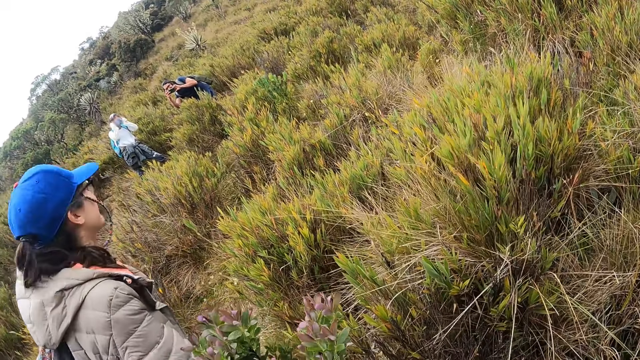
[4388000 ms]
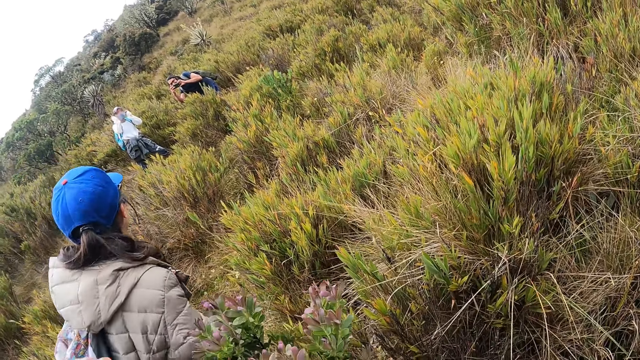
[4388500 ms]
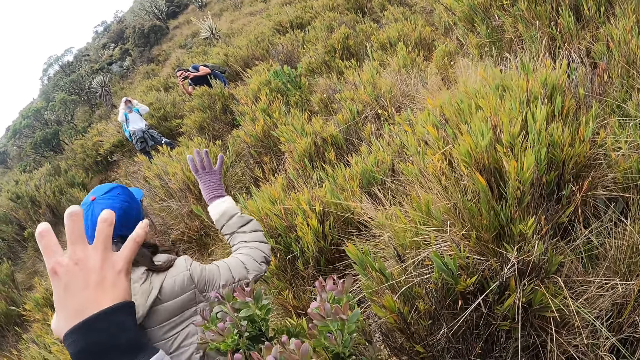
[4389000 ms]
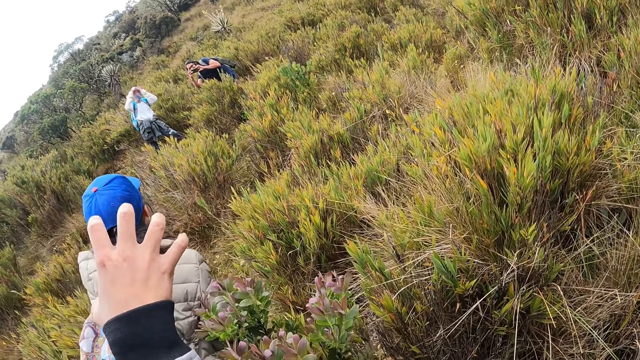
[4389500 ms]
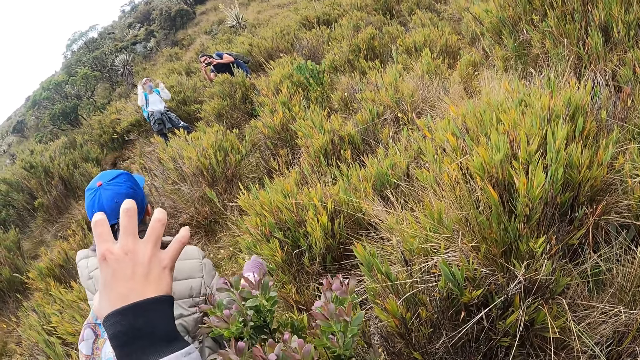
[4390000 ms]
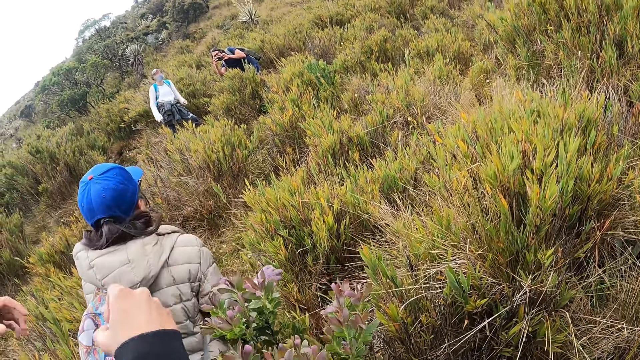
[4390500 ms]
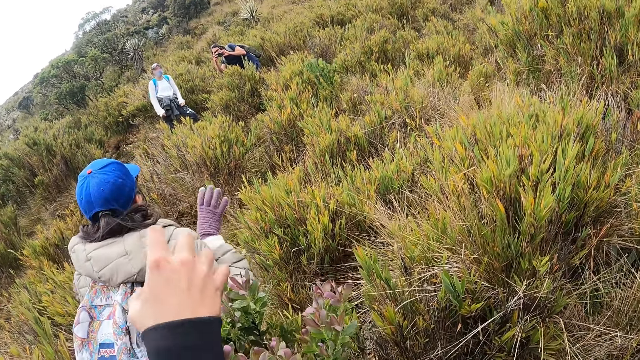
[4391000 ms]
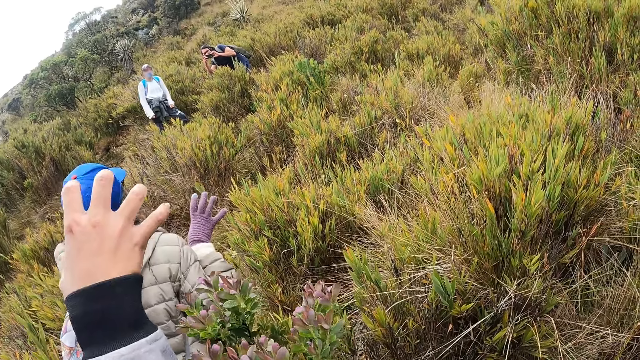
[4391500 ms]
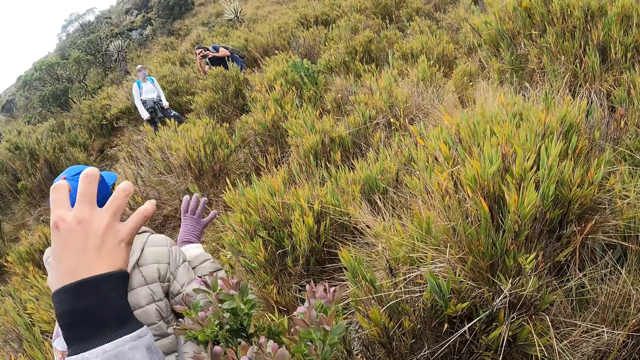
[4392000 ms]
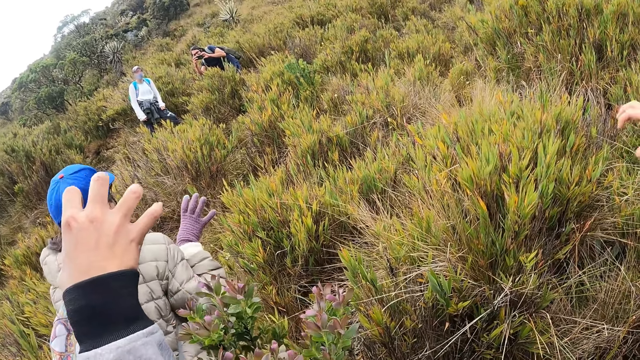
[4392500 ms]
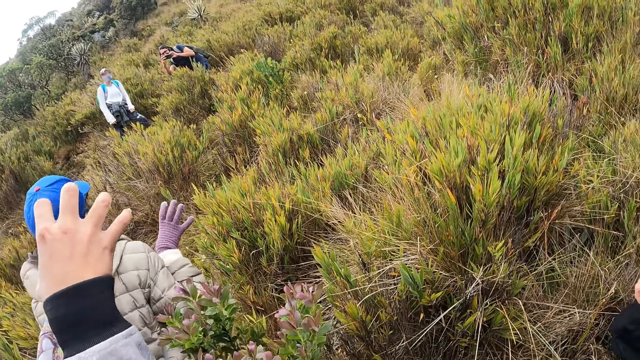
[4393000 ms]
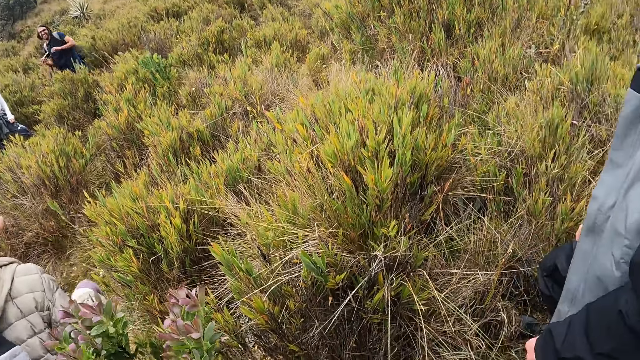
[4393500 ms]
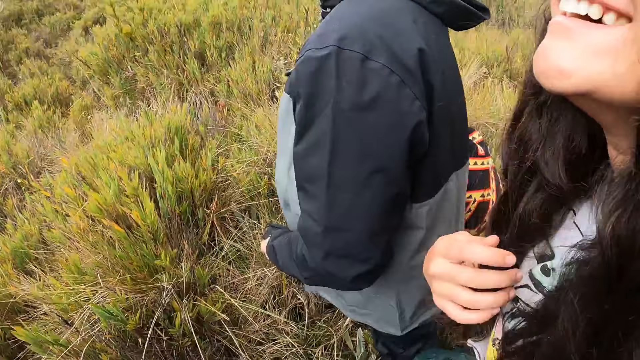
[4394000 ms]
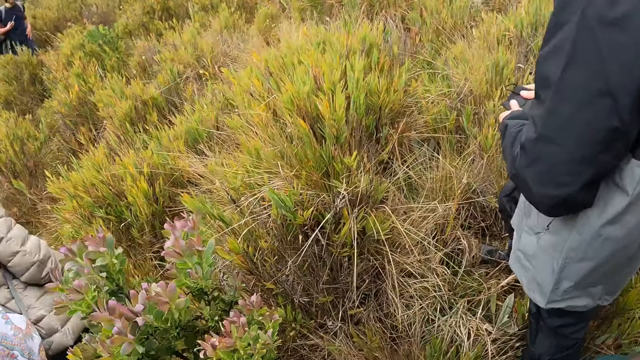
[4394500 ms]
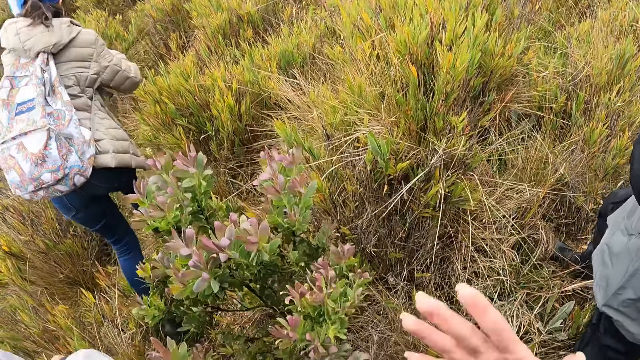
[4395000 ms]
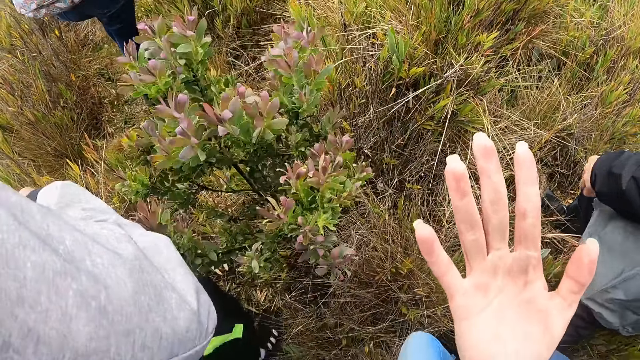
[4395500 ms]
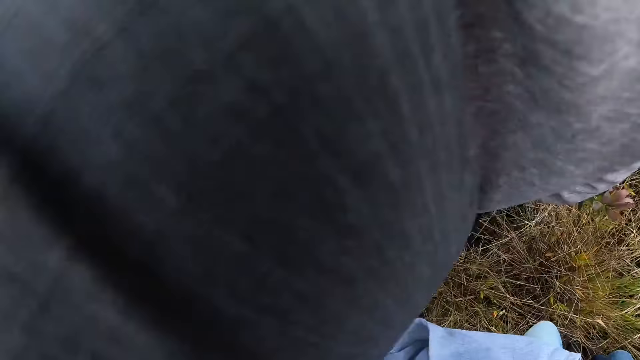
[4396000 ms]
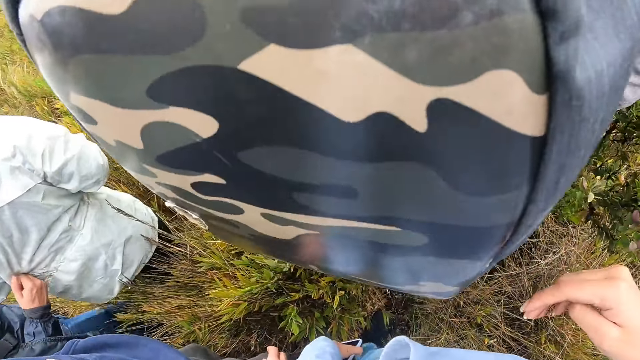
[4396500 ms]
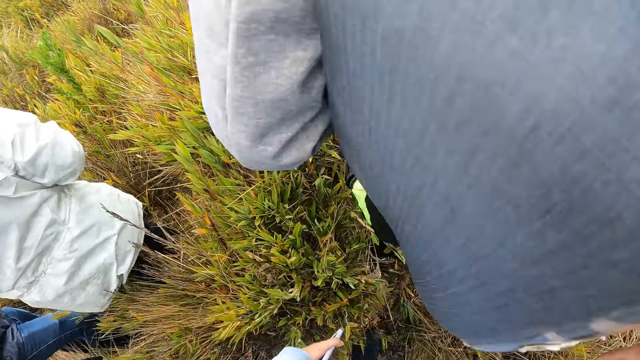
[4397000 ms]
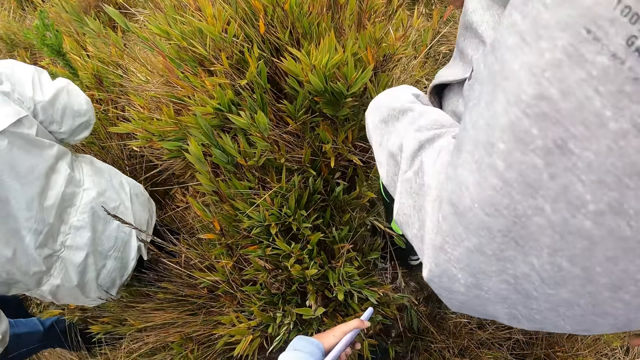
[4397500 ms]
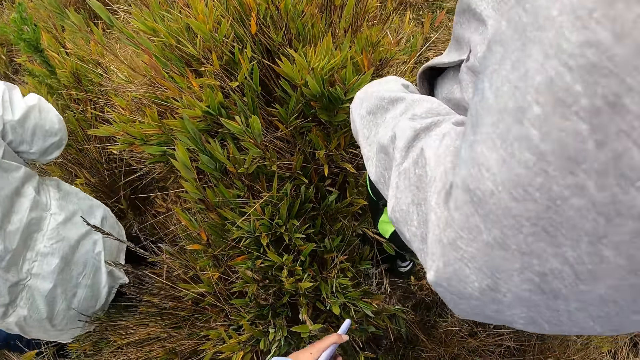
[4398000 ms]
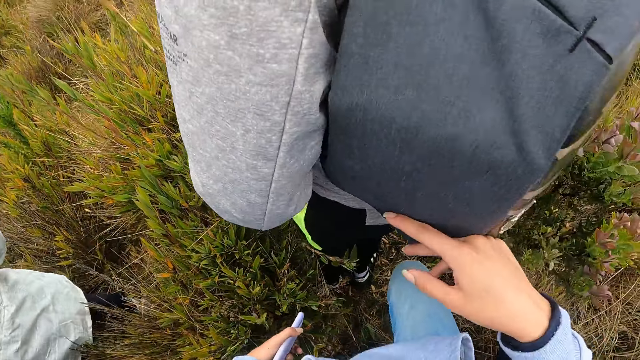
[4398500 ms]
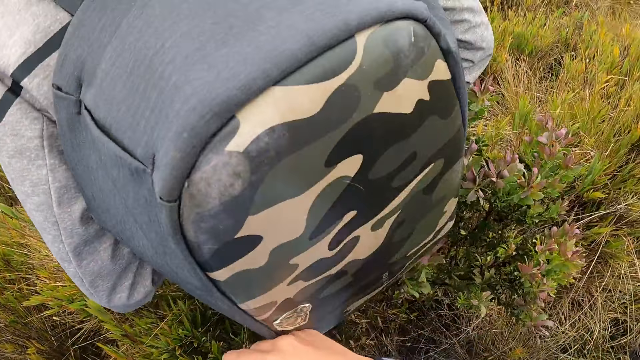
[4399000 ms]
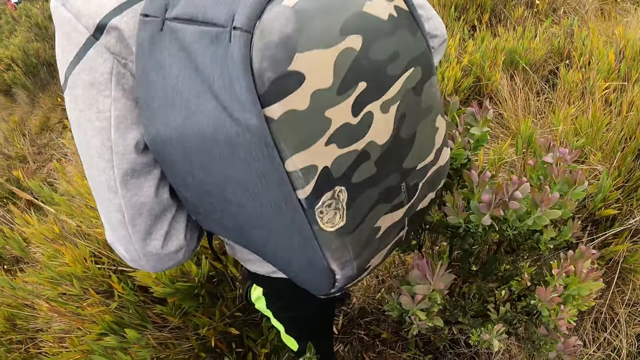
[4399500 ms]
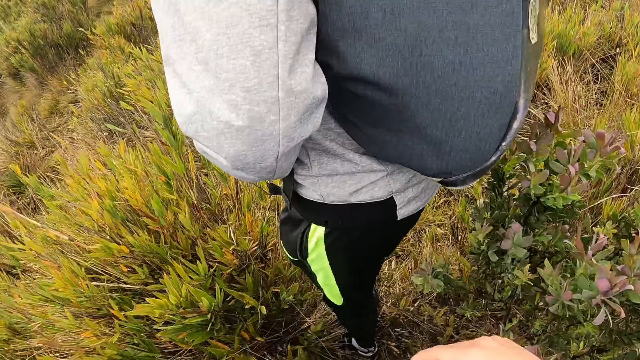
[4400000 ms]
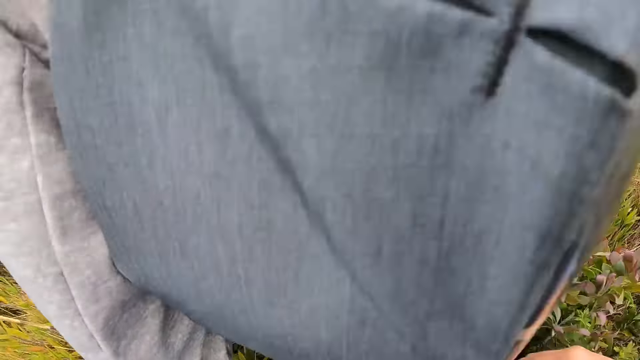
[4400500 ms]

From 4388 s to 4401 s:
The camera wearer takes photos. The woman adjusts her hair with her right hand. The camera wearer looks at their hand. They touch the backpack of the man with their right hand. They walk around.

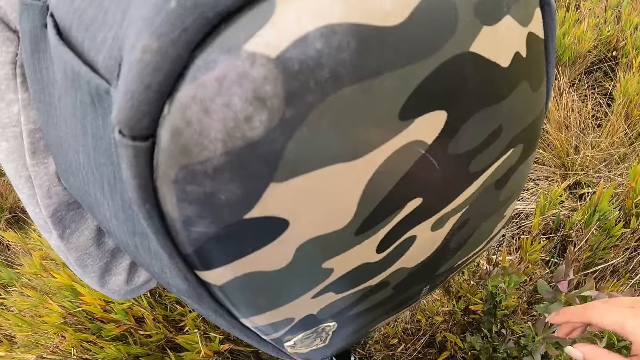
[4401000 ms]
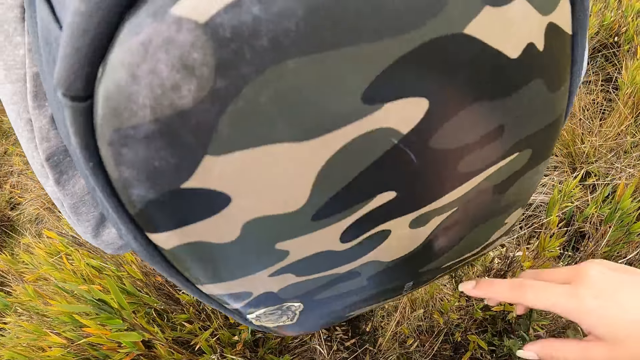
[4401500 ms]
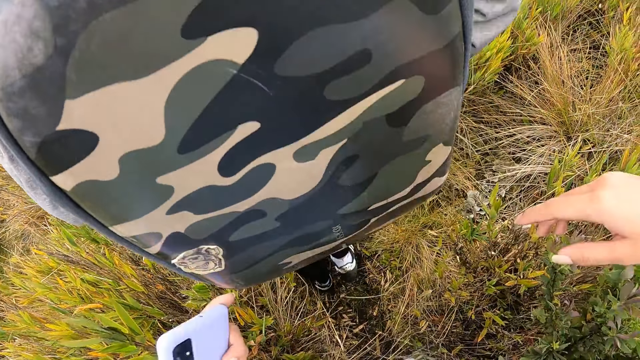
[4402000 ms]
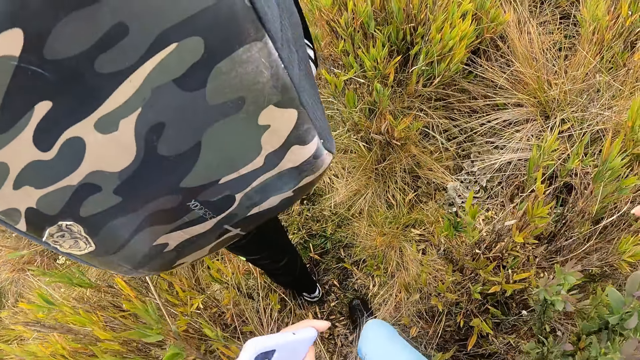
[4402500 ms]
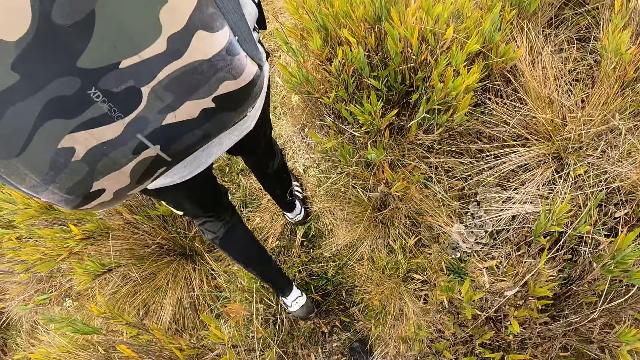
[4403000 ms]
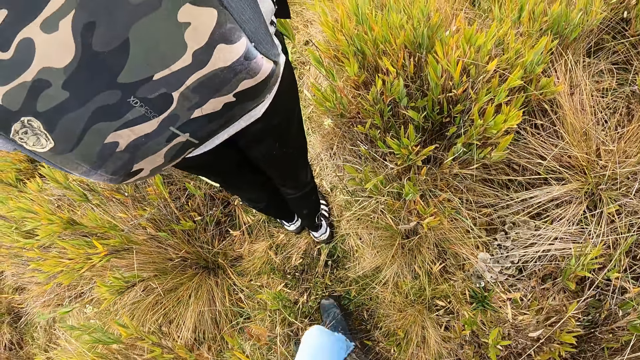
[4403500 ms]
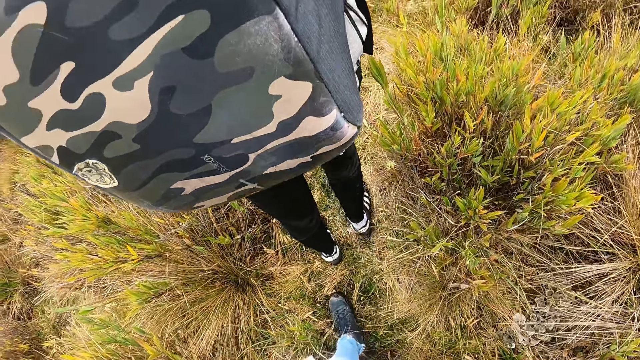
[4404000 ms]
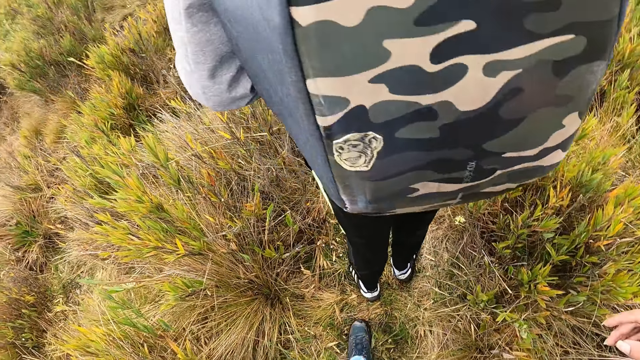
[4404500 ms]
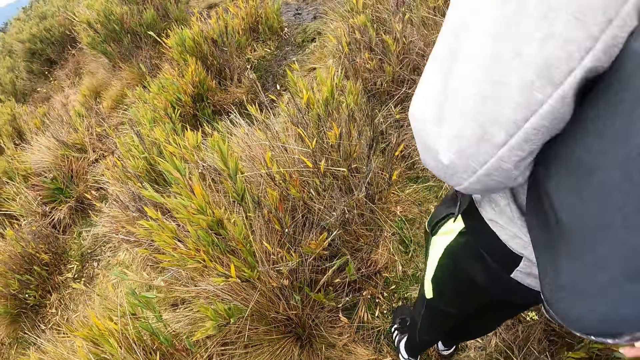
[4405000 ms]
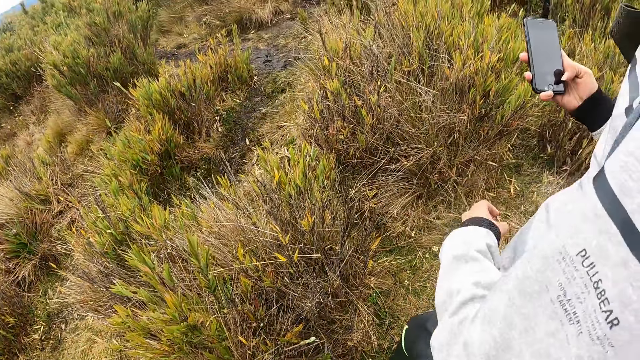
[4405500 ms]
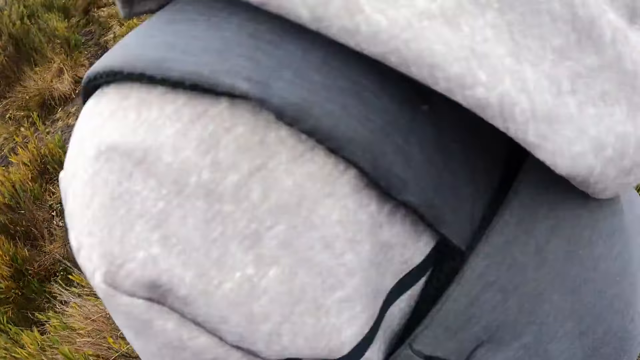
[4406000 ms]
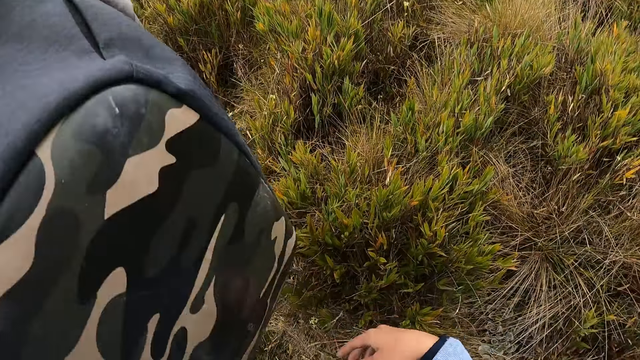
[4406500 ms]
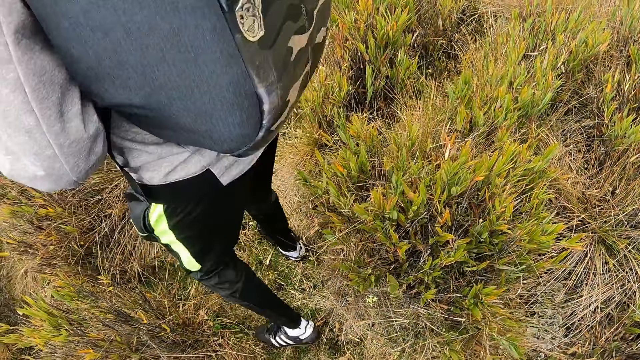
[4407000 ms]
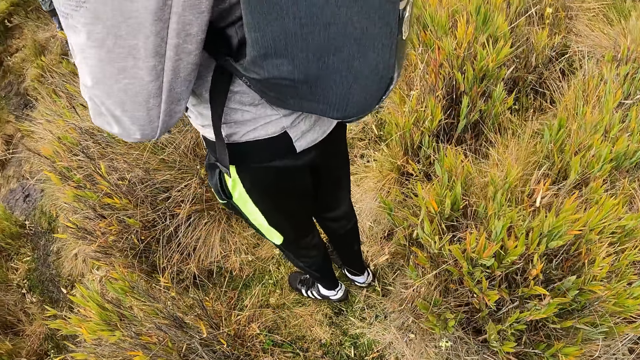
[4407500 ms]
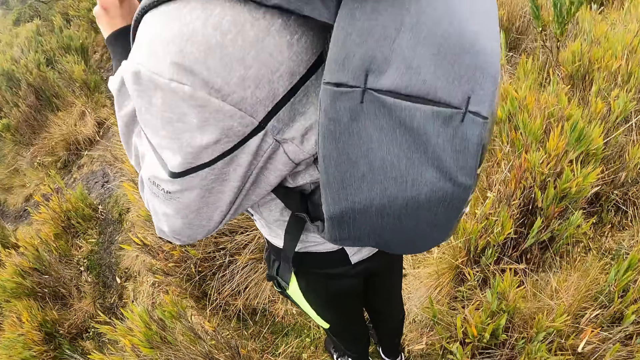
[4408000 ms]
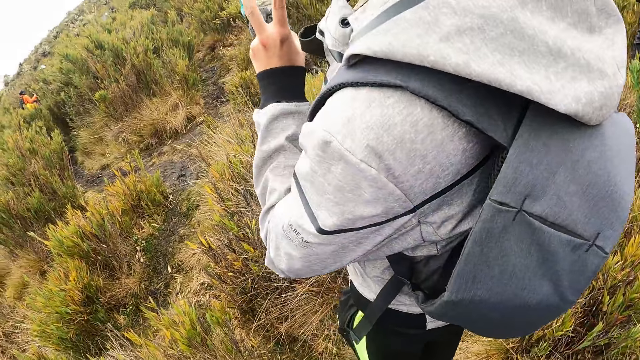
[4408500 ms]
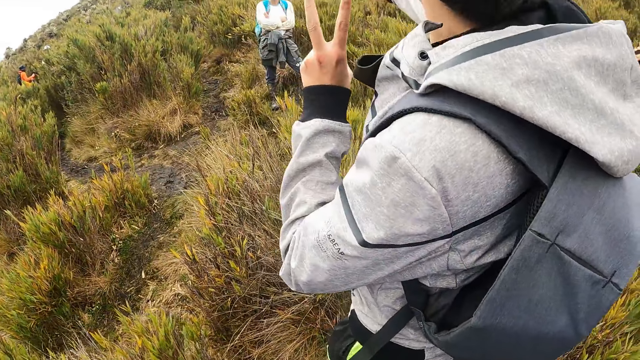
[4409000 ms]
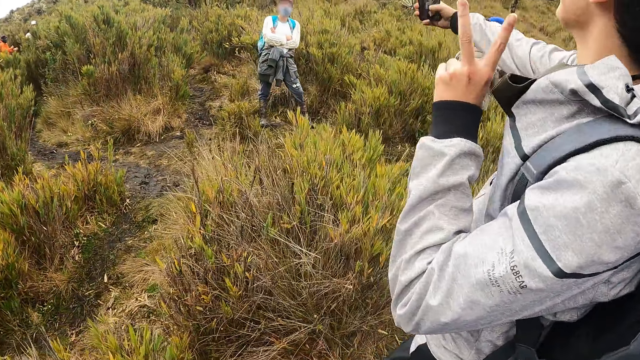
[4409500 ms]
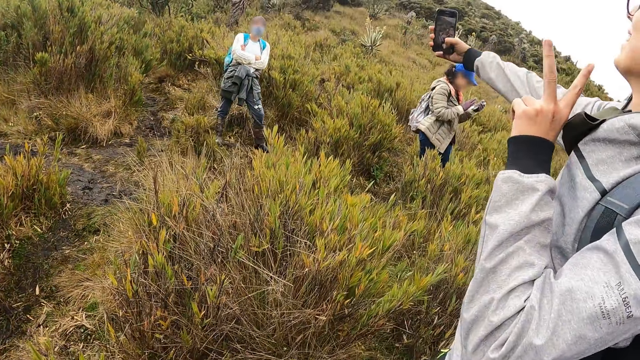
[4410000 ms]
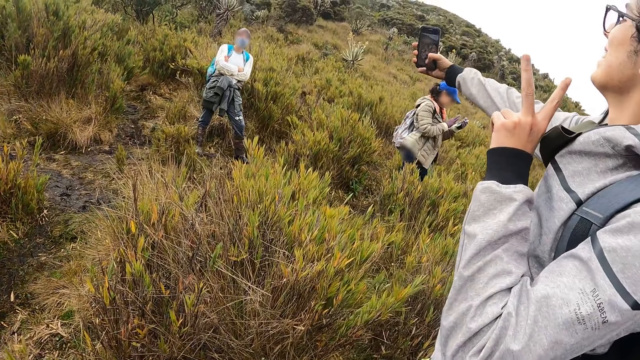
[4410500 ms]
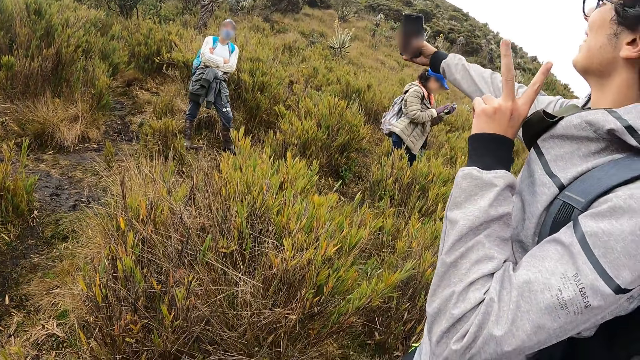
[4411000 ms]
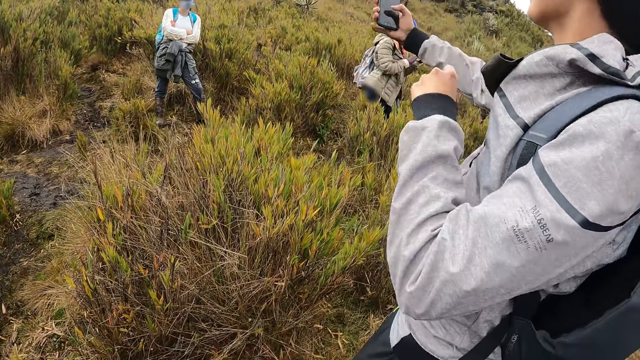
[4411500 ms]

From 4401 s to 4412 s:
The man walks on the trail. The camera wearer walks on the trail. She touches the backpack of the man with her right hand. The man operates a phone with his right hand. The woman operates a phone in her gloved left hand with her gloved right hand.
